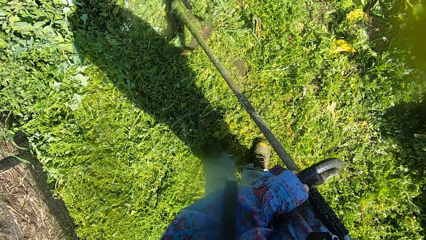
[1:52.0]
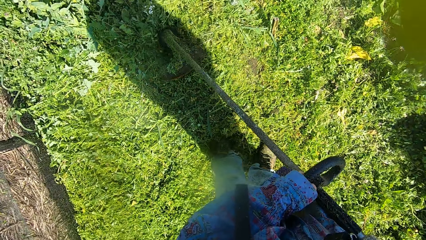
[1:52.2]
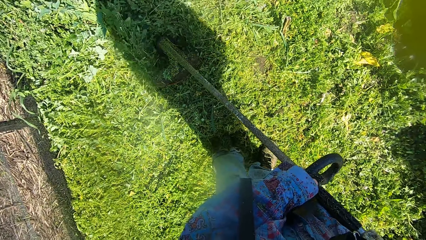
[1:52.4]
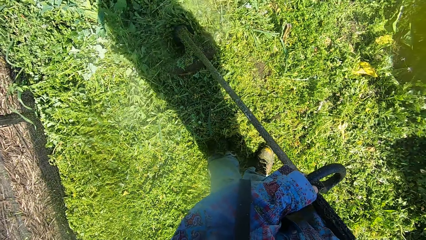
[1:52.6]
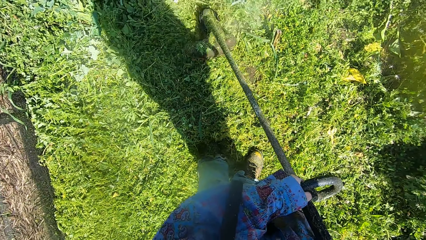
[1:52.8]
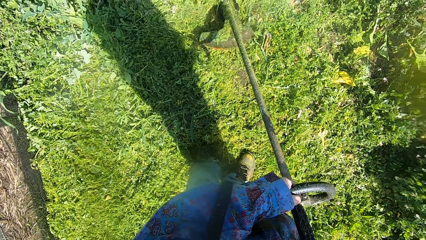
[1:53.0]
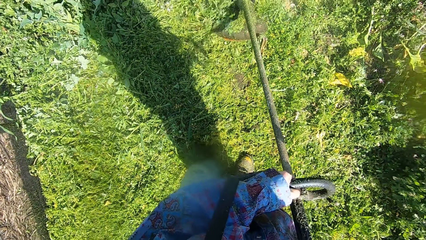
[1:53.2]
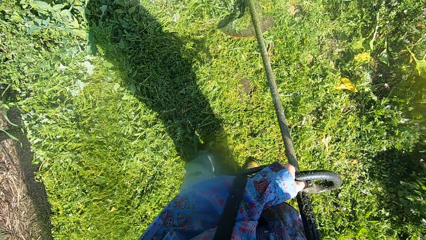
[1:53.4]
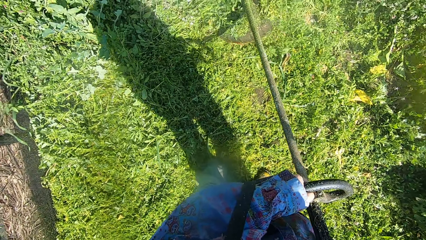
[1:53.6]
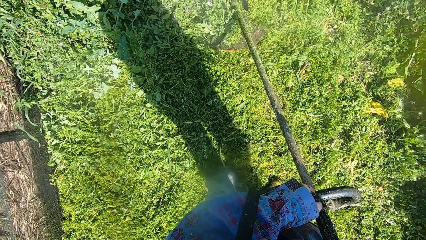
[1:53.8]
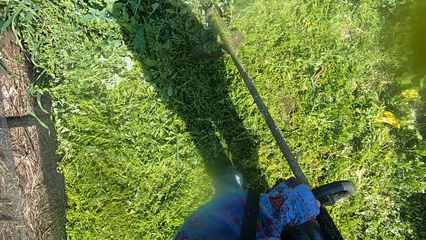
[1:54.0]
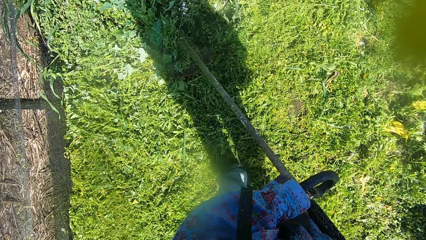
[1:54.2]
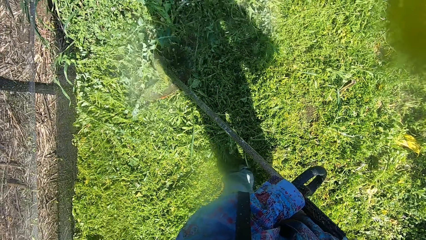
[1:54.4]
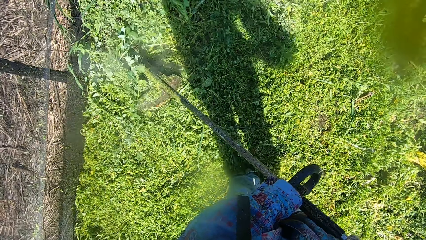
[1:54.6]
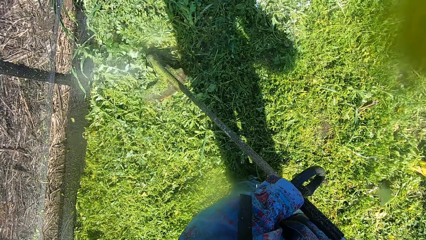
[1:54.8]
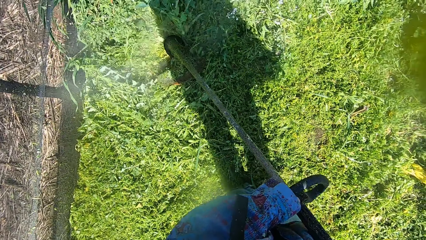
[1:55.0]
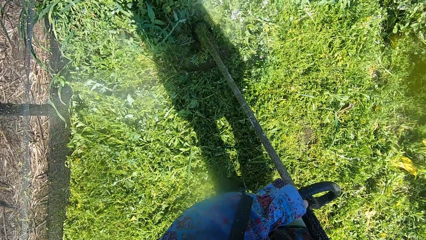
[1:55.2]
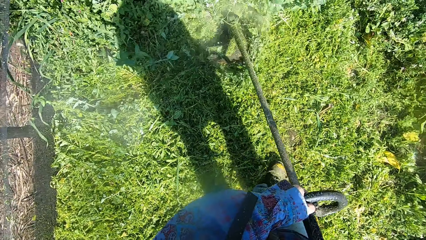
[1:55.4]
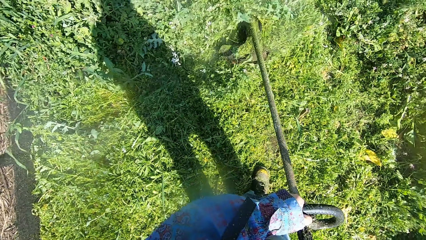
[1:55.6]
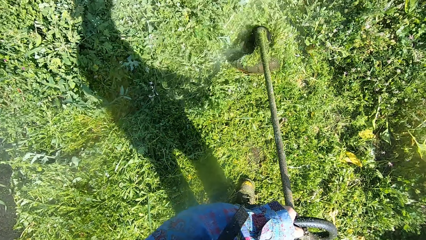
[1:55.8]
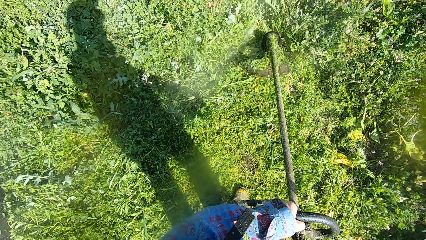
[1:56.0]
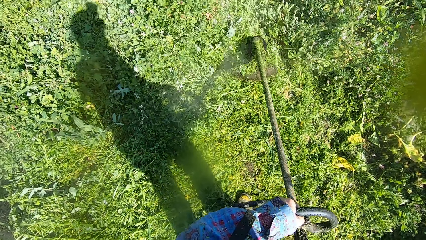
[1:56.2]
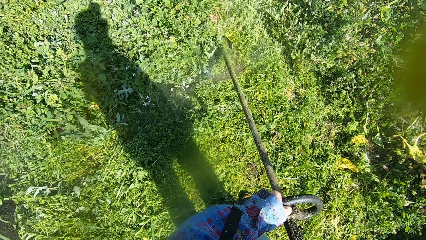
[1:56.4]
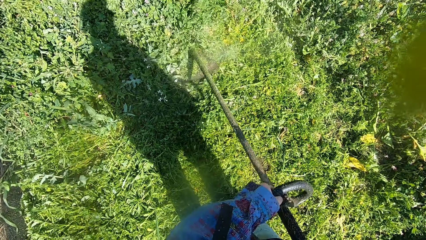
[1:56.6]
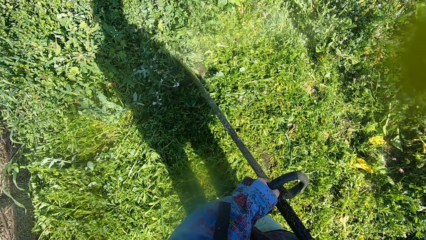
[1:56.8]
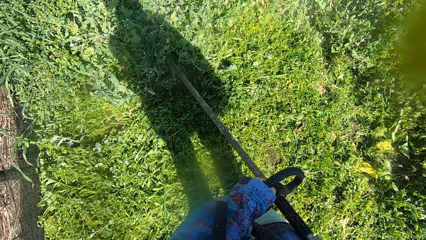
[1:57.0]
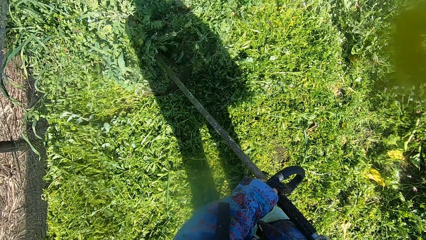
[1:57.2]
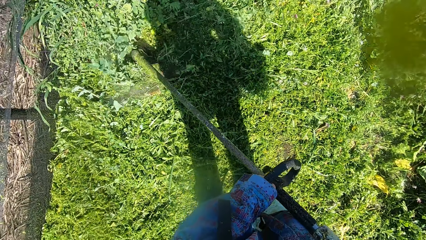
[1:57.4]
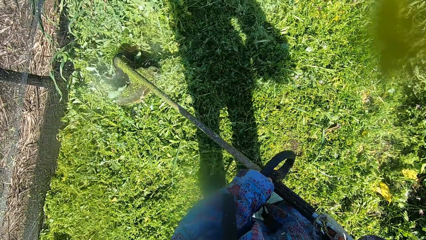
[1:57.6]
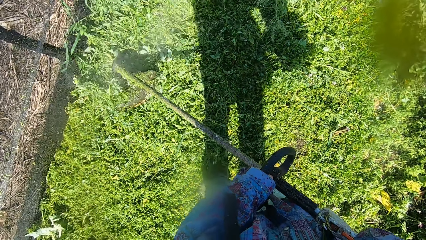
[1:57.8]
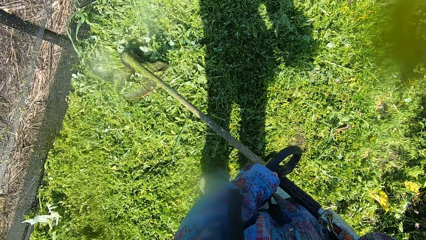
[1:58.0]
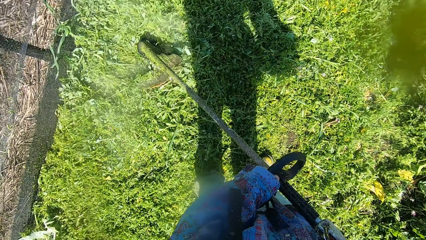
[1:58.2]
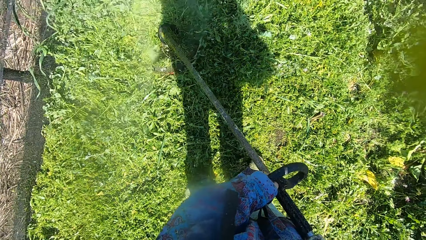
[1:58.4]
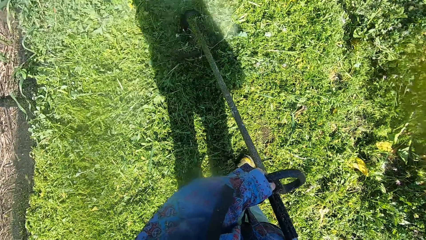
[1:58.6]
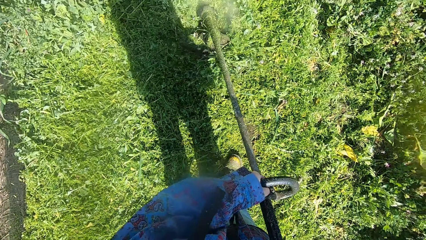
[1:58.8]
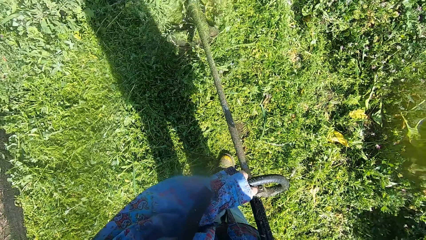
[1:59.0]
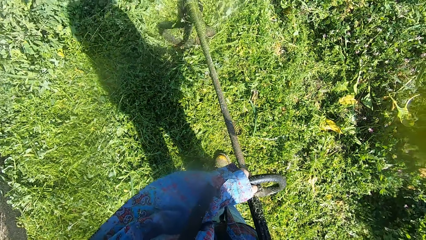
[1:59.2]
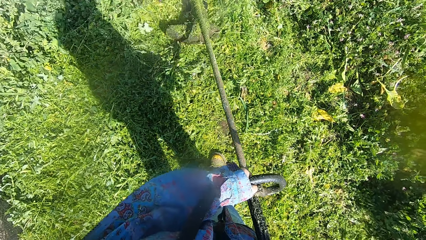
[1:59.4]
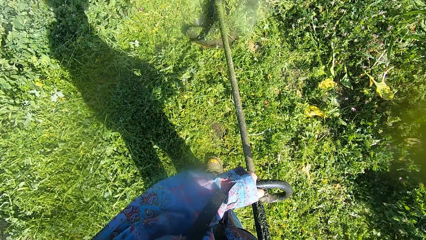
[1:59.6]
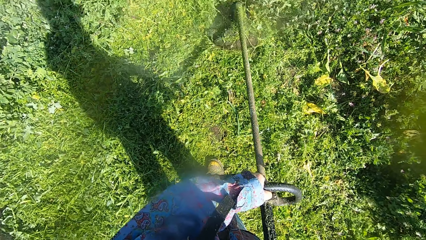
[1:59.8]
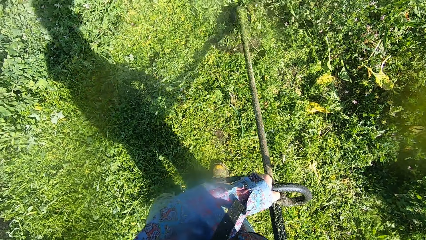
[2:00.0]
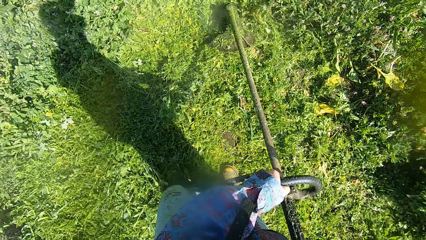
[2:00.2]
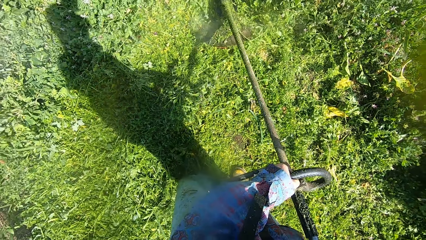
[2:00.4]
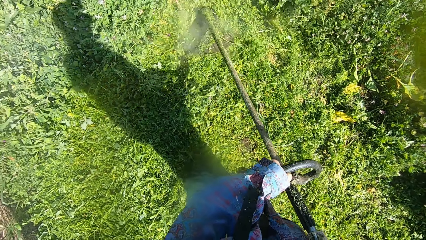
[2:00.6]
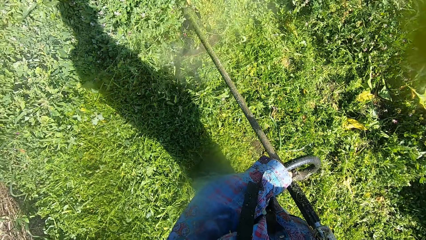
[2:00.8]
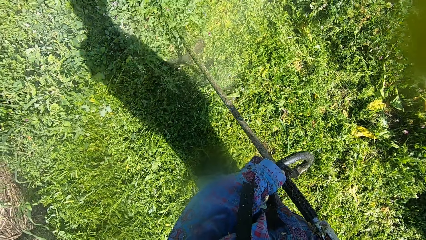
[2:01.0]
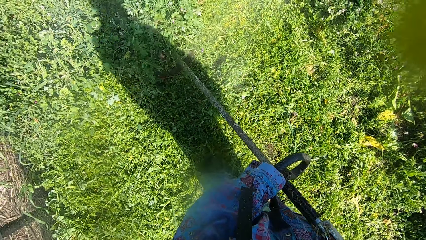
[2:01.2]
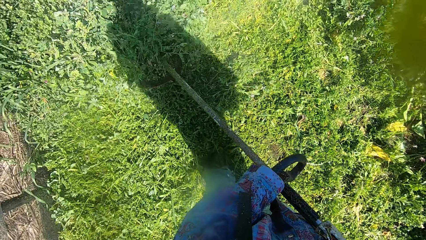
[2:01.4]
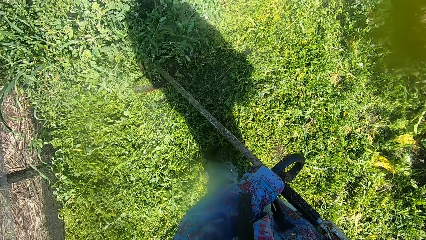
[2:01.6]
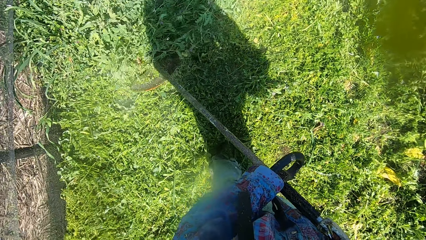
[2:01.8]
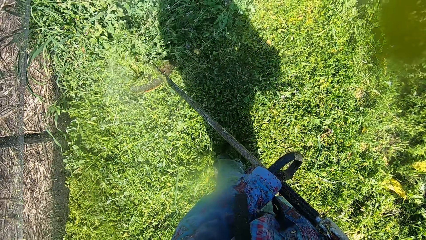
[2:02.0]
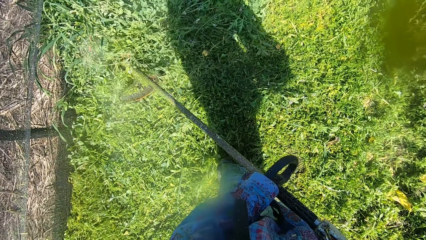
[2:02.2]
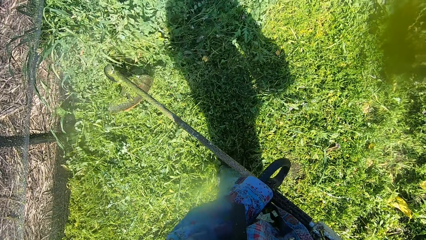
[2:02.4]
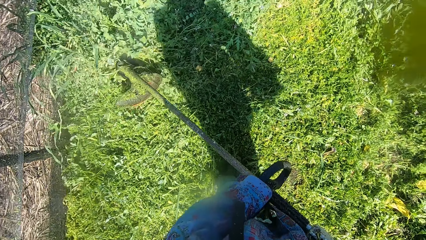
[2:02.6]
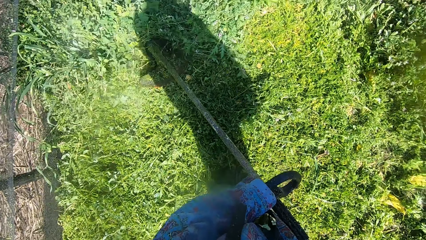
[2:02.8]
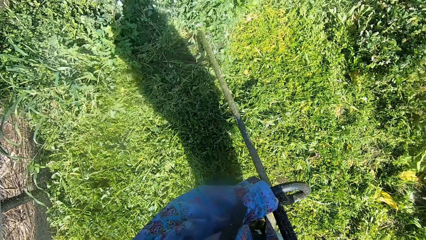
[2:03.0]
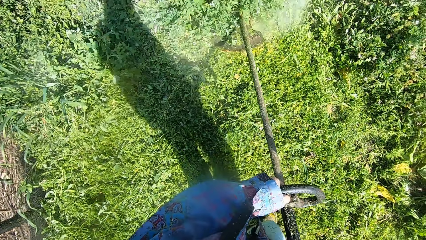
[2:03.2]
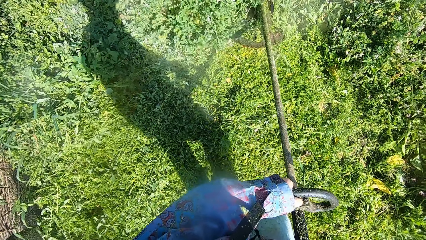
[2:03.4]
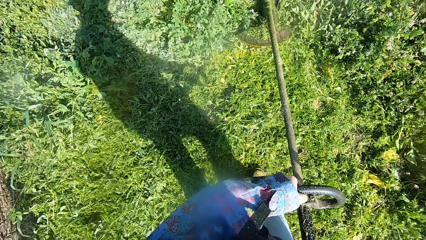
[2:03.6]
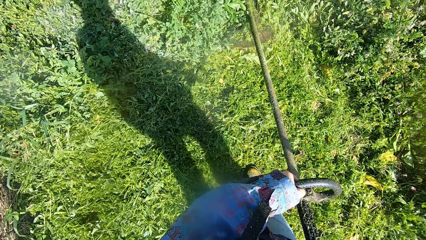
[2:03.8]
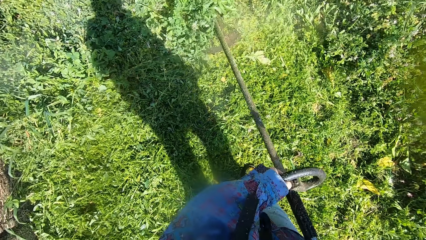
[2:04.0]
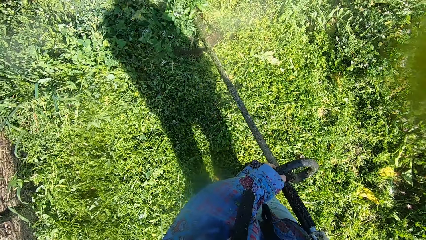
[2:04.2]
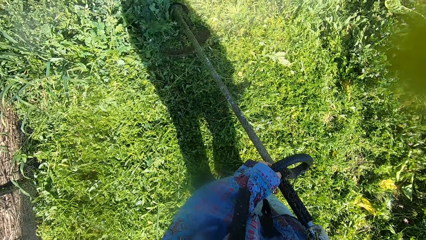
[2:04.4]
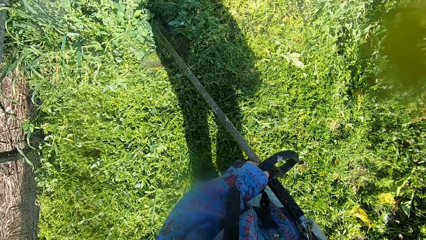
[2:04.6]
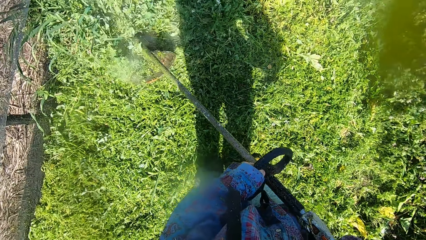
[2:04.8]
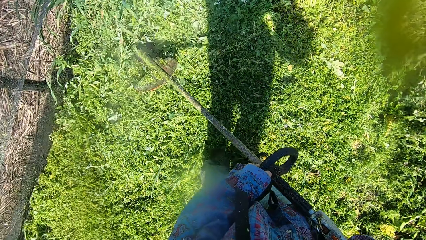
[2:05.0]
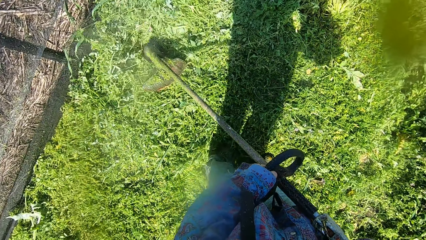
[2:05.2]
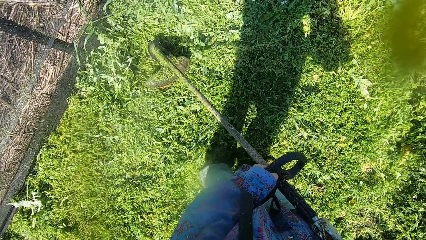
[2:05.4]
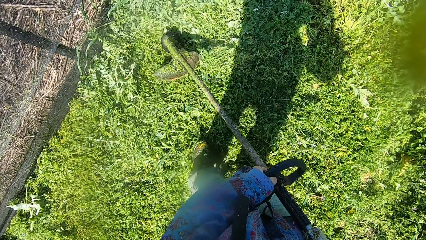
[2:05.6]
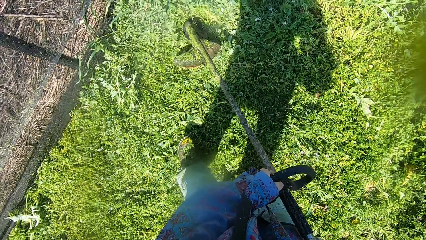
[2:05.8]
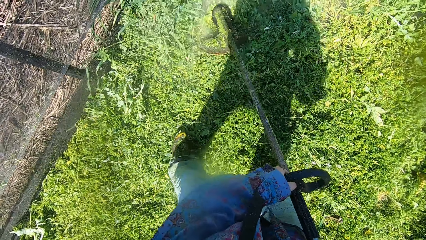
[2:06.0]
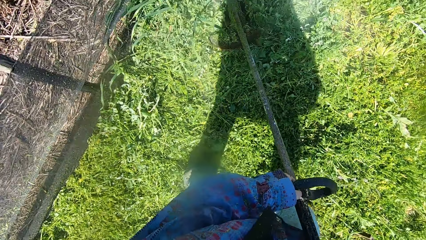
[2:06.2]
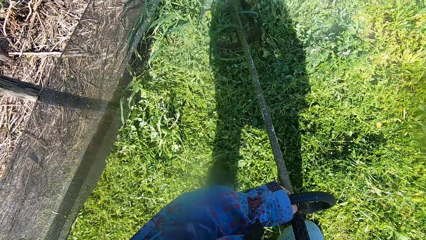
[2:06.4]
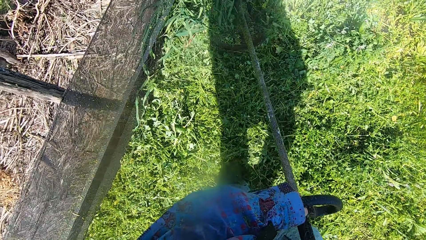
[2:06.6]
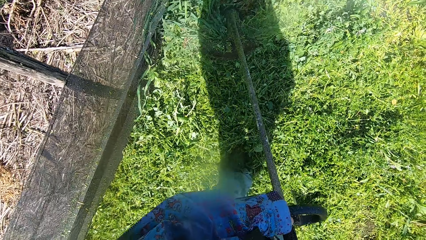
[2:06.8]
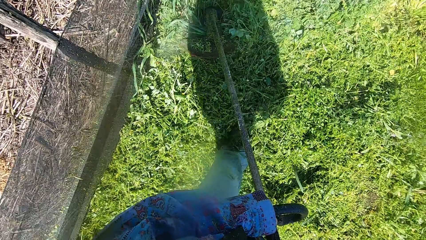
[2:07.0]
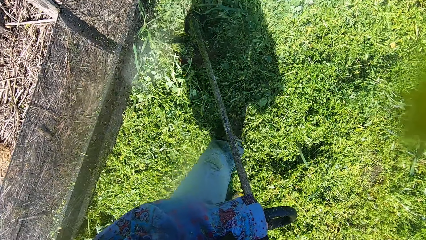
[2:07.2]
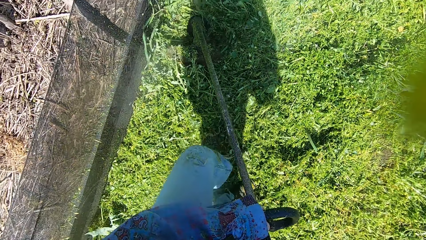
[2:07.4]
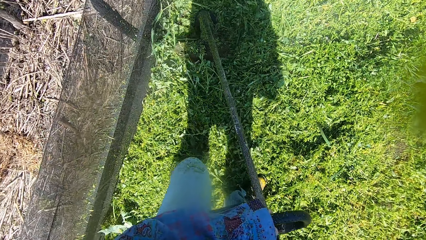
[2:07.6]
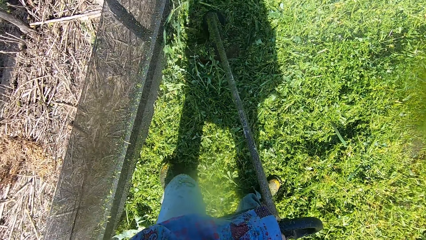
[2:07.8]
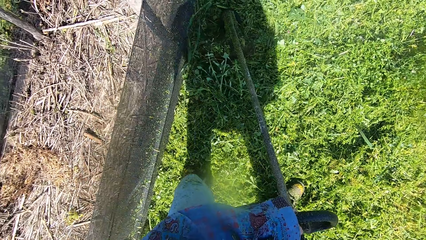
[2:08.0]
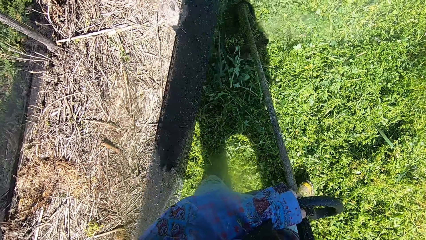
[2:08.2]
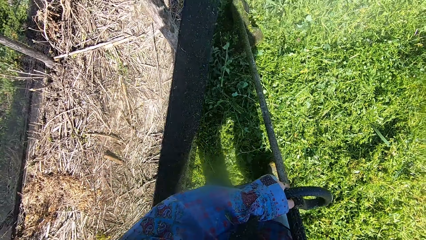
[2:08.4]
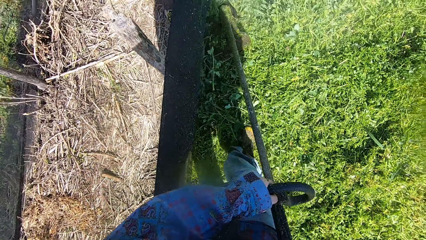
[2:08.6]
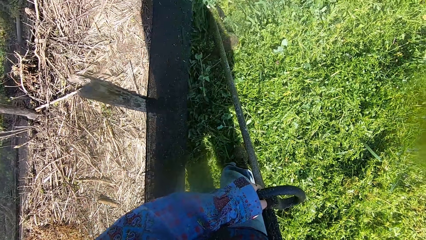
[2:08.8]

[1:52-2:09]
The camera wearer walks around the compound.
